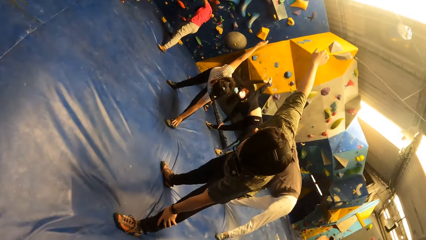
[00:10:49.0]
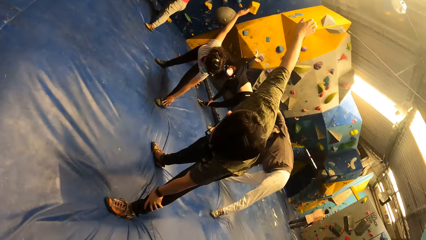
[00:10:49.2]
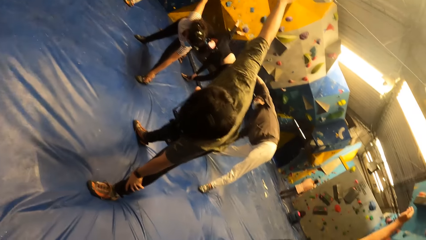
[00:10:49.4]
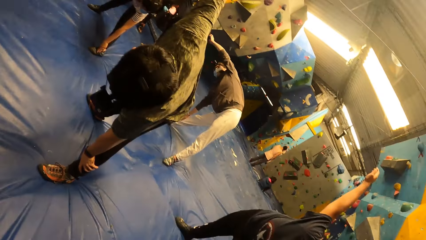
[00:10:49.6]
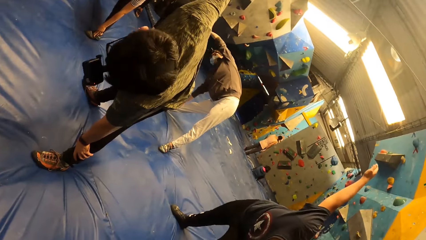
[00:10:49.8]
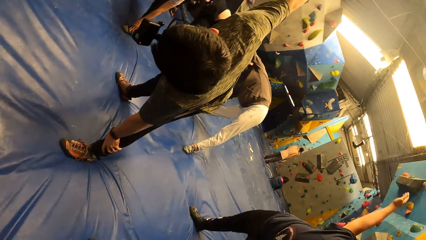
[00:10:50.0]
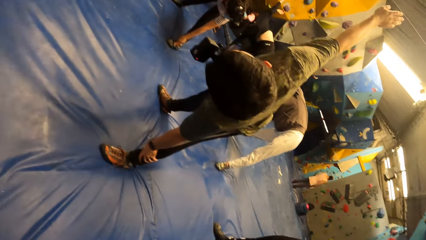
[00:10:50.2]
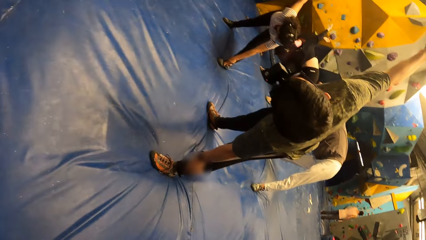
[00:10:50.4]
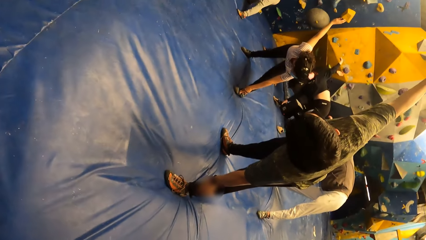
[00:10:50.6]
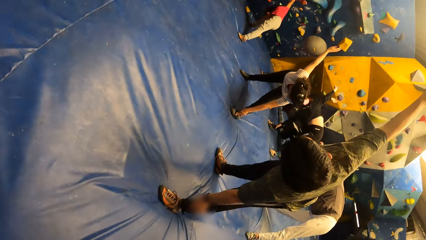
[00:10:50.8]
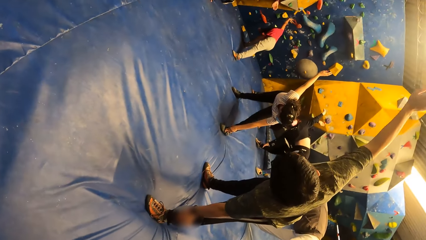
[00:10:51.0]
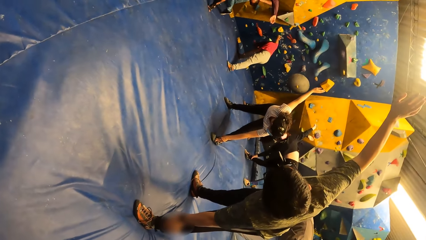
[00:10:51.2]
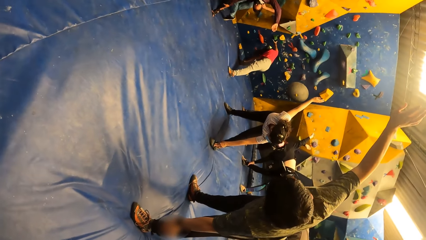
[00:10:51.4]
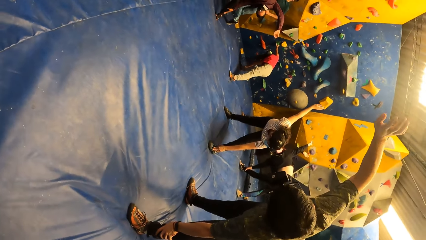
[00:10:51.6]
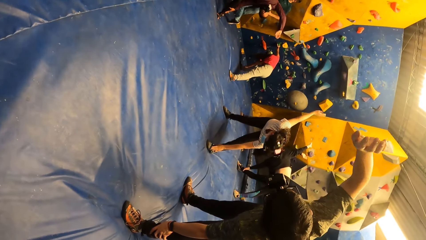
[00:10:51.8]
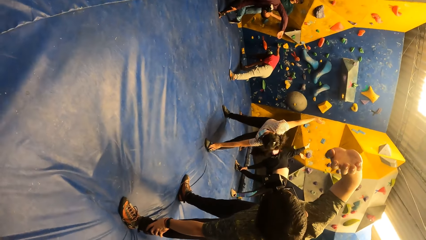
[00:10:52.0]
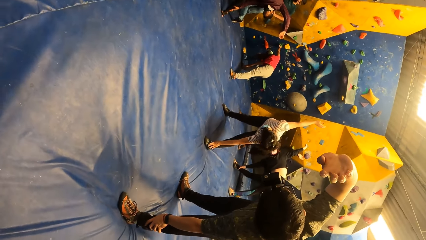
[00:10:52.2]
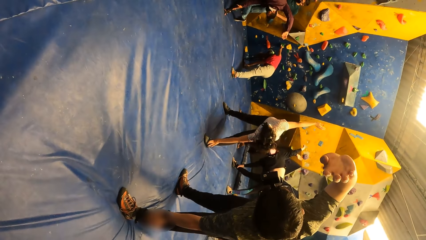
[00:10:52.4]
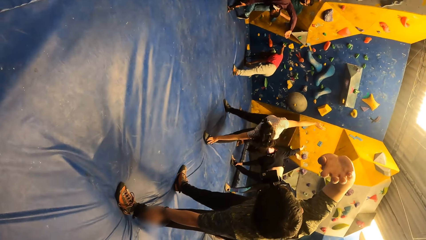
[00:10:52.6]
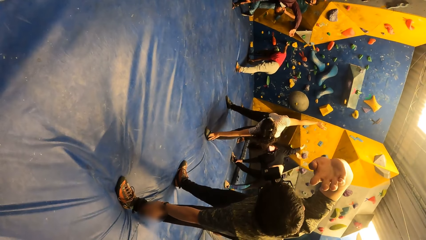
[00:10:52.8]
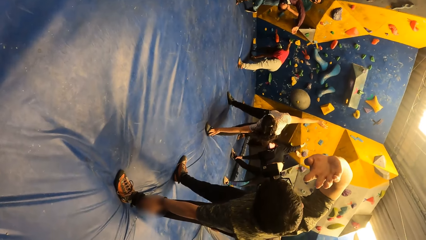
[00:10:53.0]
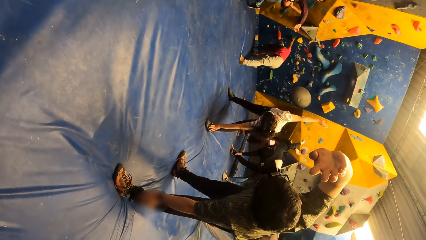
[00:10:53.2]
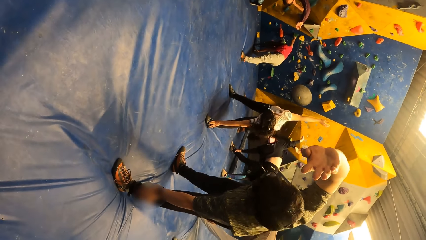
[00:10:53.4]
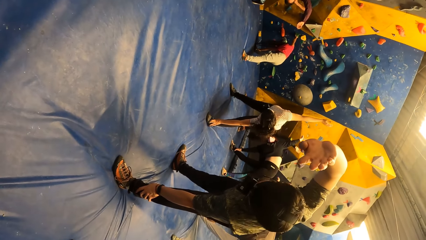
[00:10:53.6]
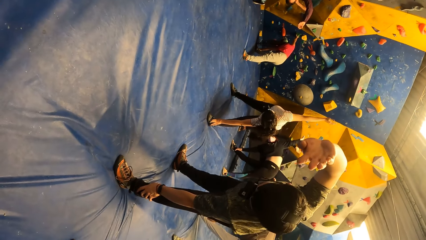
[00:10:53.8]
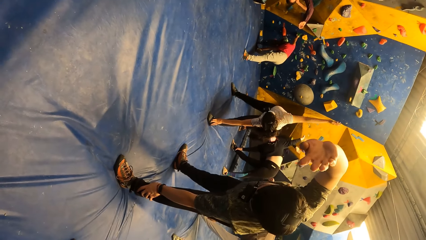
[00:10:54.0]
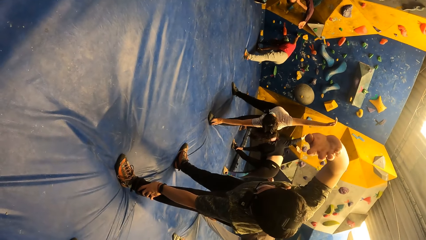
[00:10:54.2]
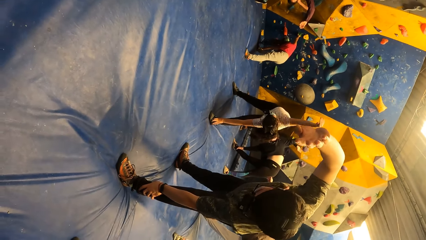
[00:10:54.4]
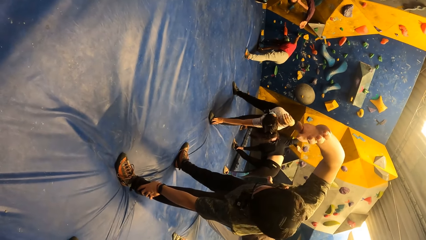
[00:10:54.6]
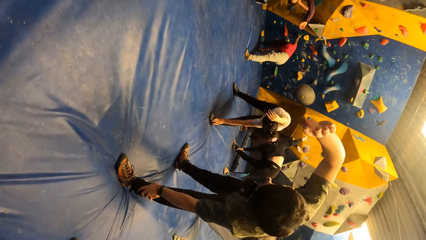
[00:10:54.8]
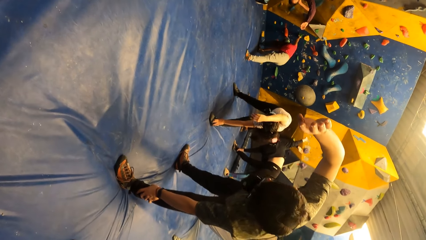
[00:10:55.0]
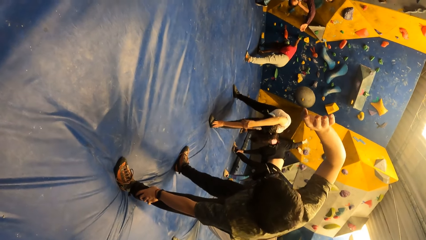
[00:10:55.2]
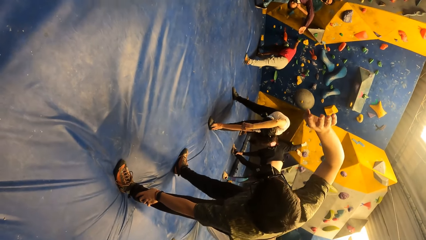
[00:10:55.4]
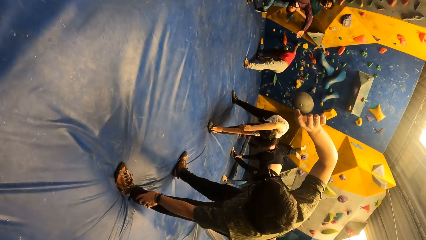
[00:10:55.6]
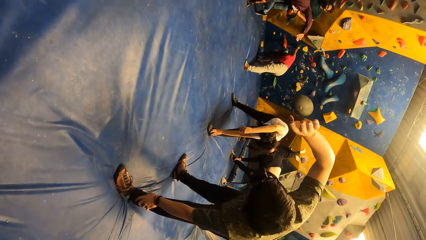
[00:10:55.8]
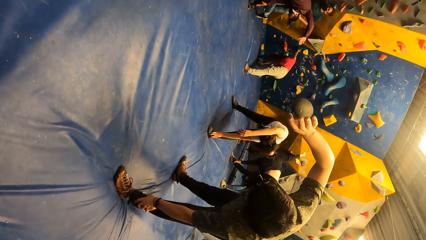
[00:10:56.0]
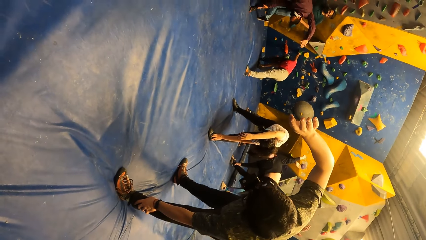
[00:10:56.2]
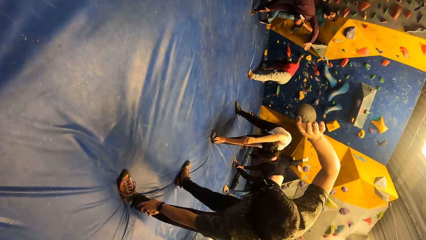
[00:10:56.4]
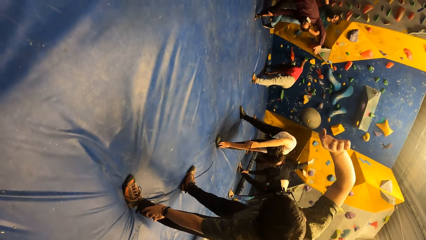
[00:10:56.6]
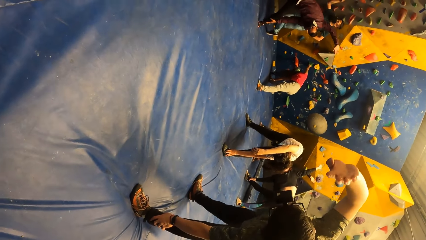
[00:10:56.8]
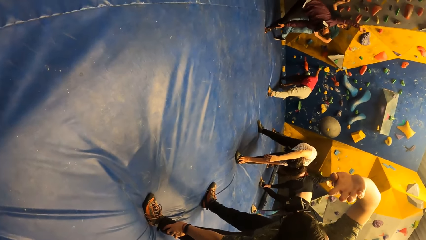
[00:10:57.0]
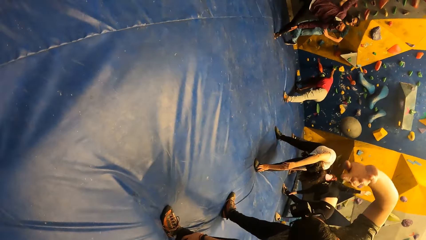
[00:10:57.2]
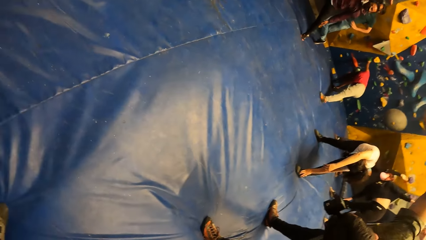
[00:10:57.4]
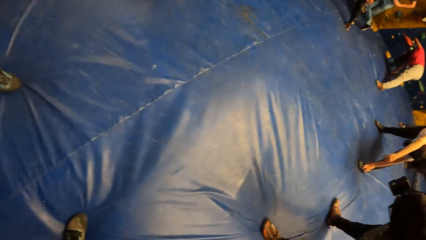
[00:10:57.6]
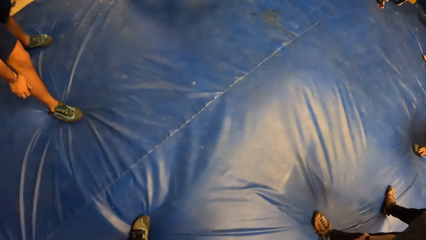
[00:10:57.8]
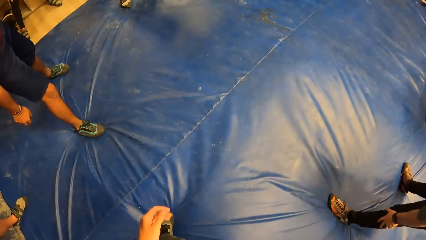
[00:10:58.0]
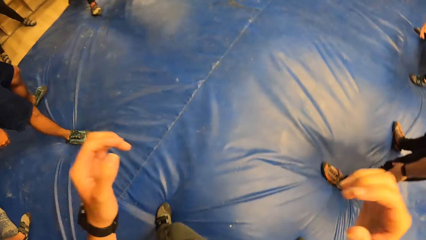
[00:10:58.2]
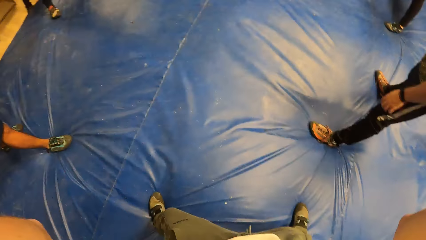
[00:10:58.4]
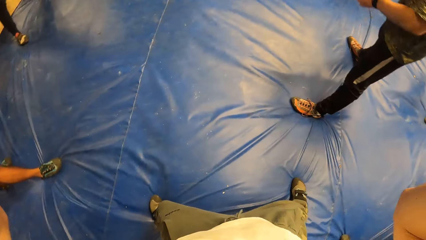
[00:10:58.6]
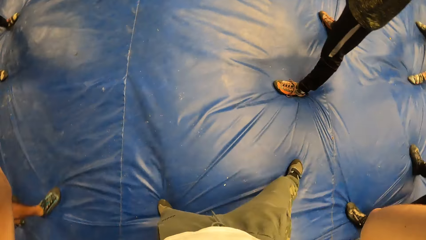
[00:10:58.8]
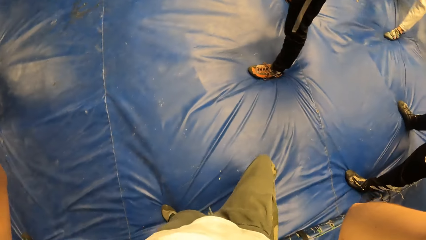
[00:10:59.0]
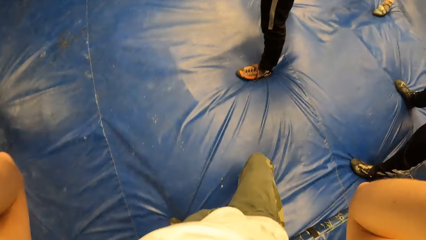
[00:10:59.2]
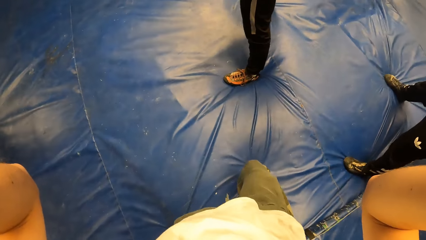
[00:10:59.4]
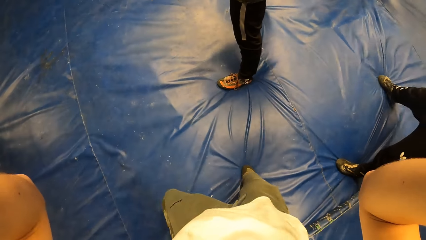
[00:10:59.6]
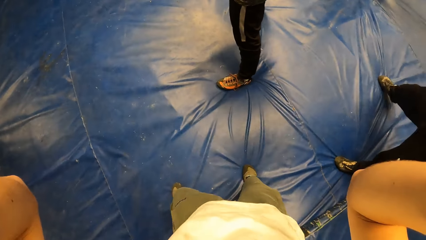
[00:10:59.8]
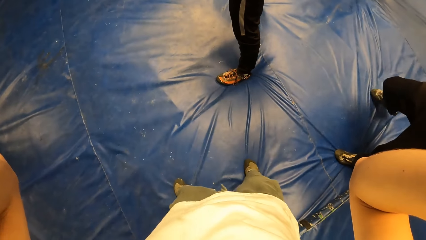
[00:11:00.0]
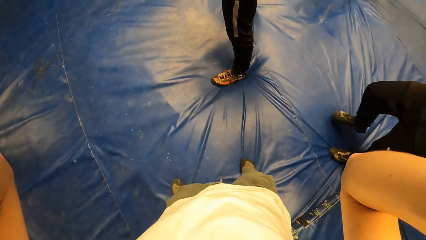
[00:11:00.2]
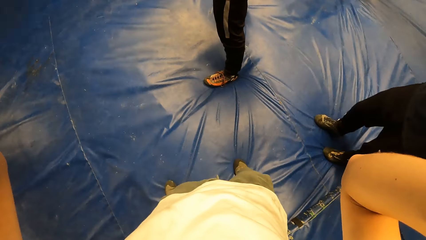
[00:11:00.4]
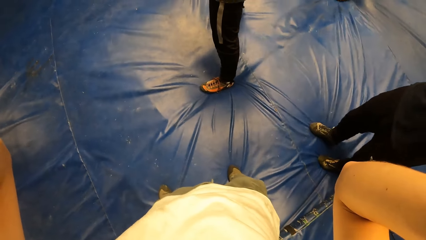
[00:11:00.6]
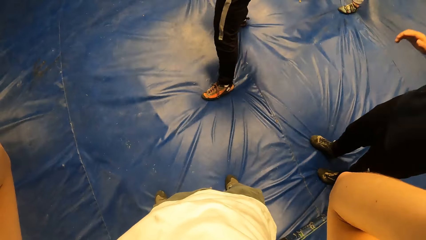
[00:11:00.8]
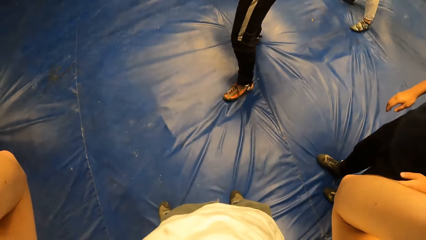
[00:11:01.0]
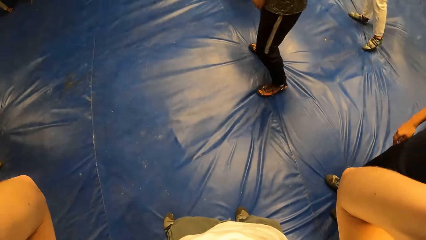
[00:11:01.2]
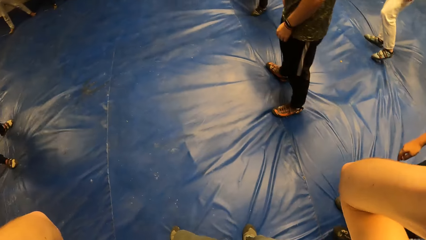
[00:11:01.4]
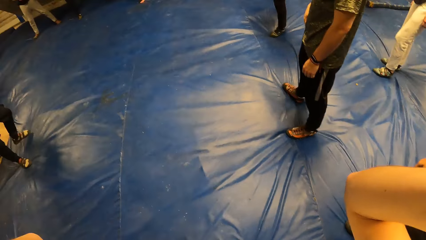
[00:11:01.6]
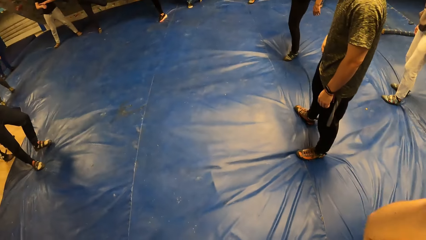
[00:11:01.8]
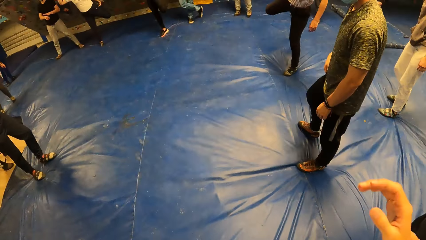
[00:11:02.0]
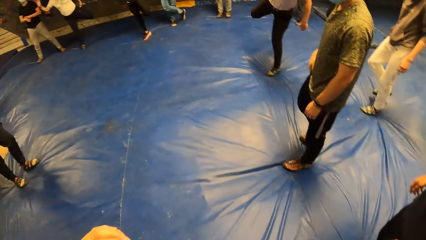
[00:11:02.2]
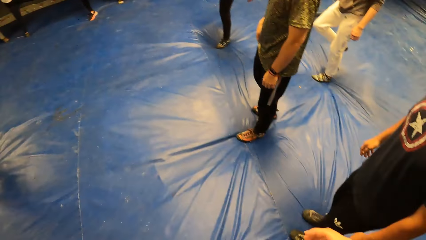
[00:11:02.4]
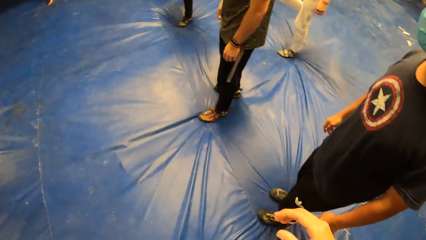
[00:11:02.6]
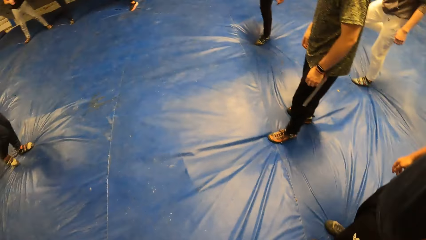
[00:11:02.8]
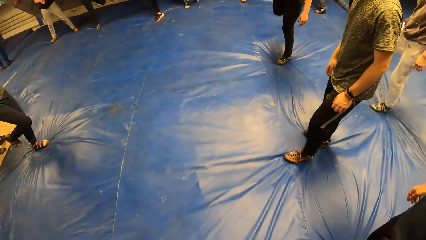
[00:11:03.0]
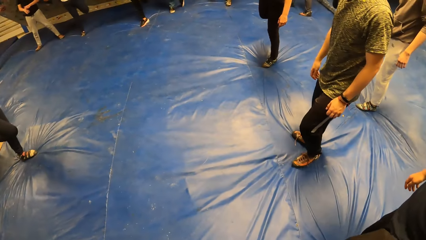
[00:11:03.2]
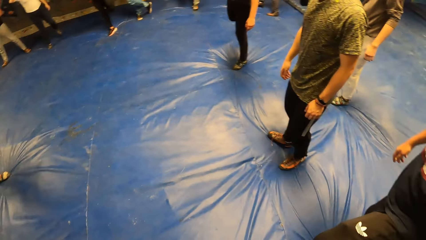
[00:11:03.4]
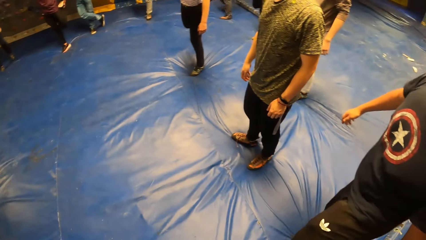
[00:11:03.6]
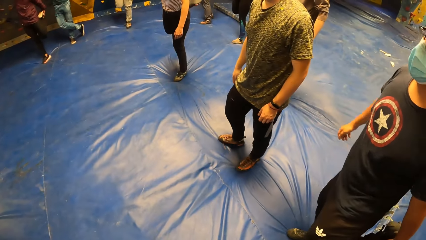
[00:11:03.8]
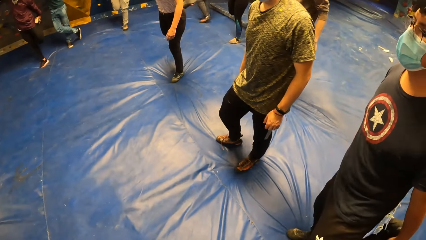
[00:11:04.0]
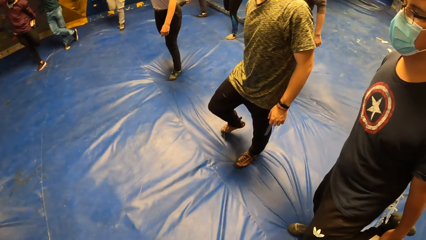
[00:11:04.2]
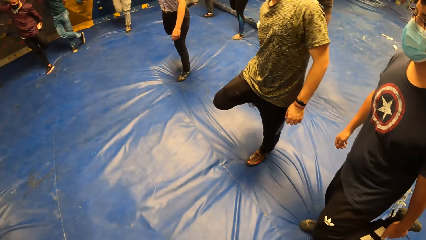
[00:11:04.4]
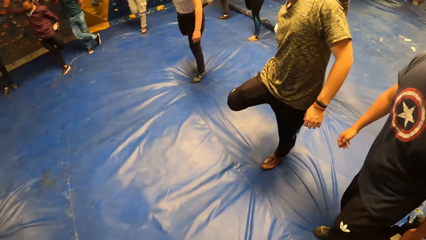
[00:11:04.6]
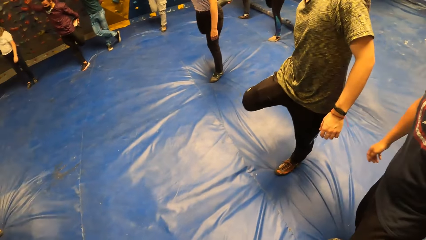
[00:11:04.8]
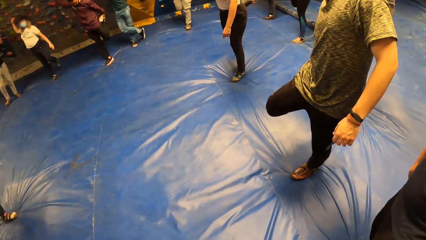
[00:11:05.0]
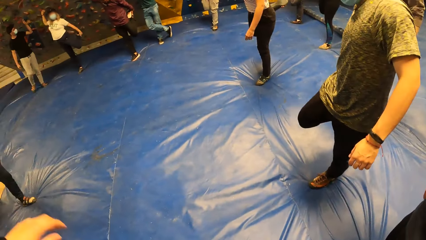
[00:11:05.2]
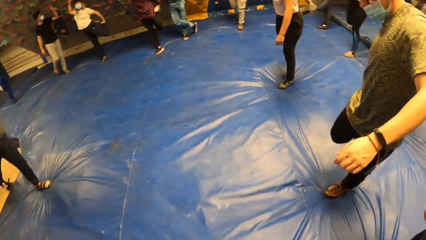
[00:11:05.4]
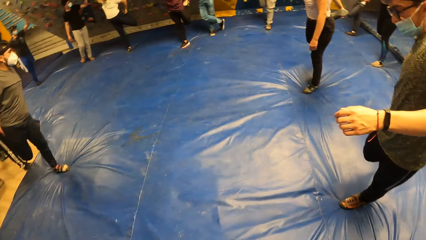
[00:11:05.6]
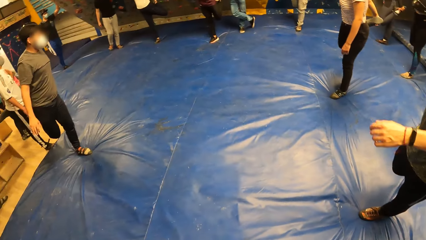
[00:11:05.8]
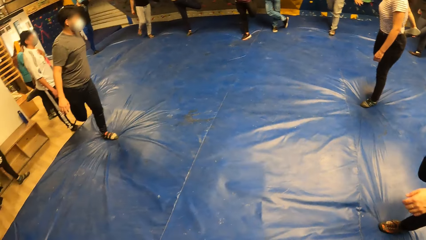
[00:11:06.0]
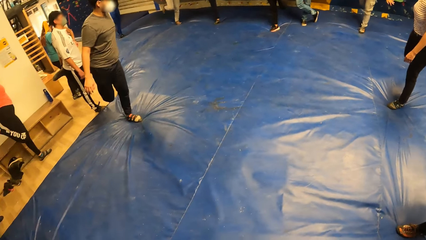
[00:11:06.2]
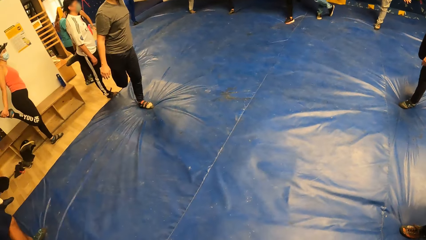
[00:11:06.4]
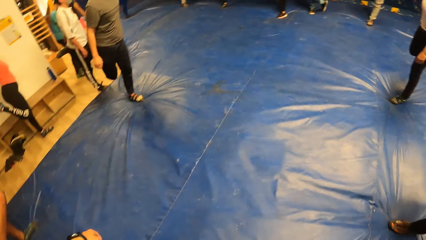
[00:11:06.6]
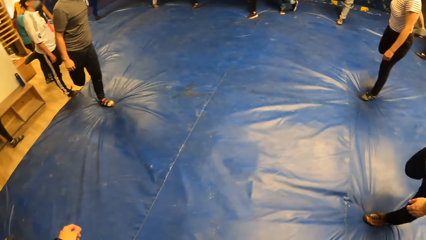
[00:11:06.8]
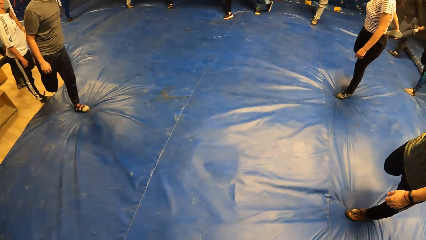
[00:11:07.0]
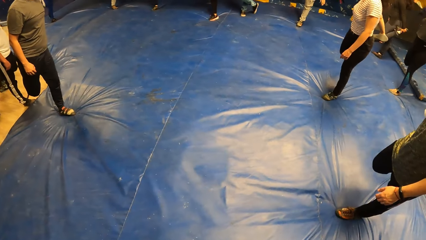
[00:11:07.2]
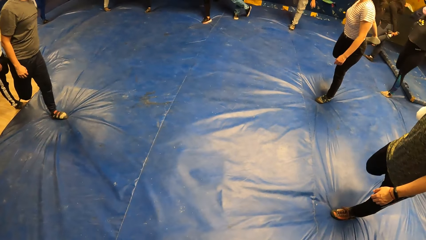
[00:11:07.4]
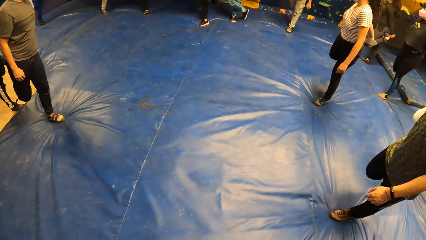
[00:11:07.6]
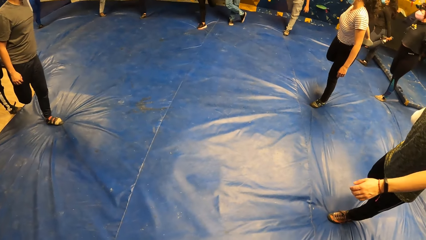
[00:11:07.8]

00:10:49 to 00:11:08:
The man stretches the body. The camera wearer looks around, waves hands up and moves legs on the carpet. The man stretches the left leg with hands.
